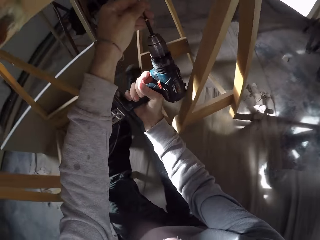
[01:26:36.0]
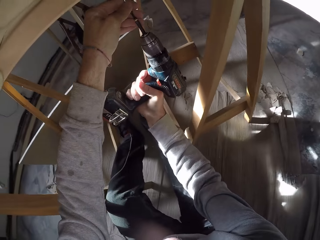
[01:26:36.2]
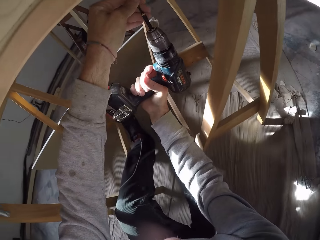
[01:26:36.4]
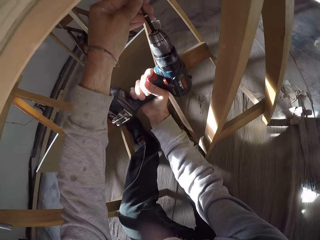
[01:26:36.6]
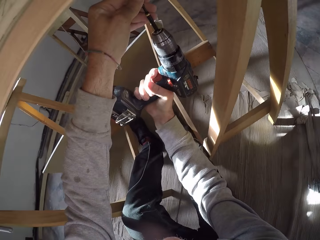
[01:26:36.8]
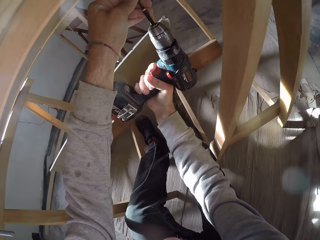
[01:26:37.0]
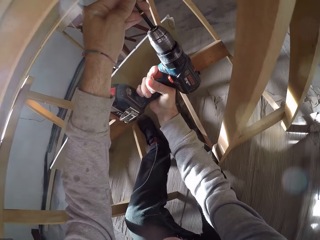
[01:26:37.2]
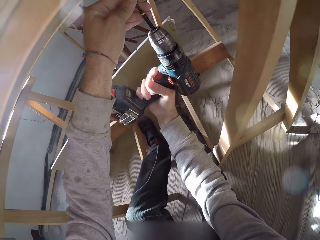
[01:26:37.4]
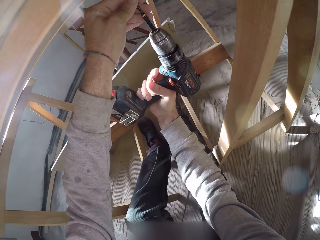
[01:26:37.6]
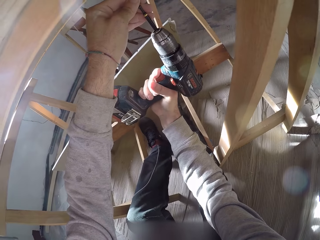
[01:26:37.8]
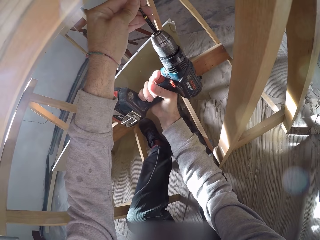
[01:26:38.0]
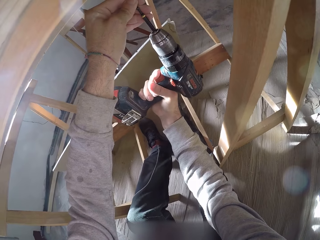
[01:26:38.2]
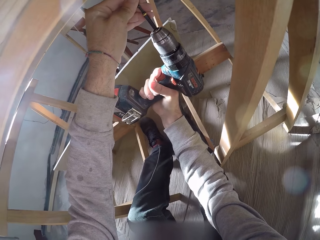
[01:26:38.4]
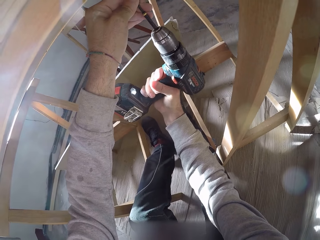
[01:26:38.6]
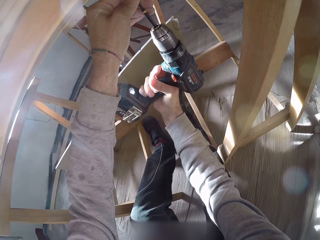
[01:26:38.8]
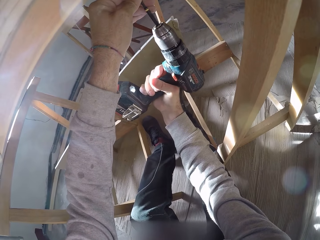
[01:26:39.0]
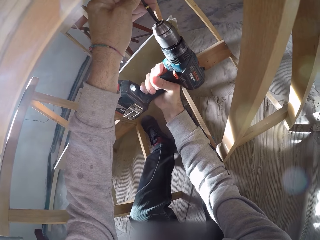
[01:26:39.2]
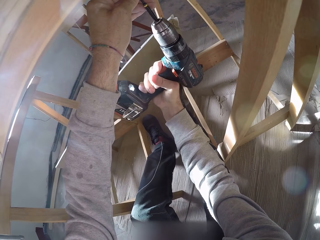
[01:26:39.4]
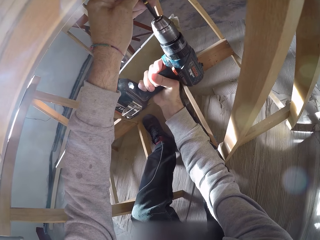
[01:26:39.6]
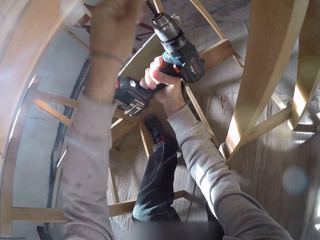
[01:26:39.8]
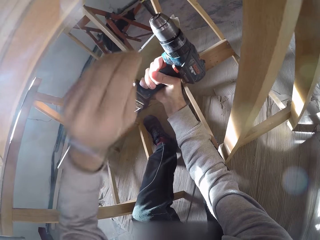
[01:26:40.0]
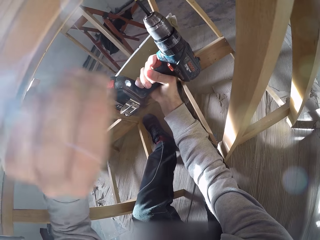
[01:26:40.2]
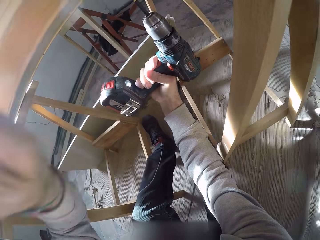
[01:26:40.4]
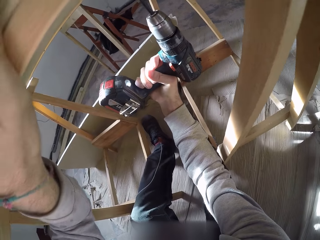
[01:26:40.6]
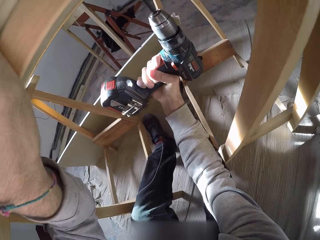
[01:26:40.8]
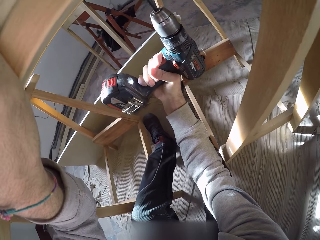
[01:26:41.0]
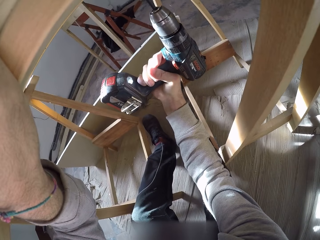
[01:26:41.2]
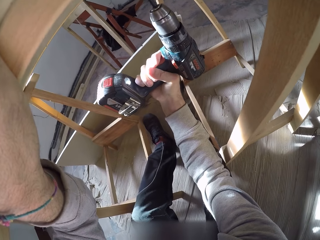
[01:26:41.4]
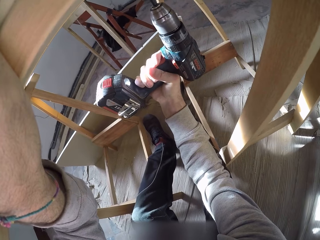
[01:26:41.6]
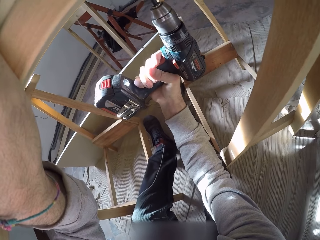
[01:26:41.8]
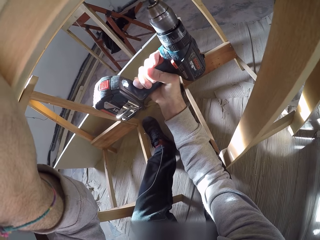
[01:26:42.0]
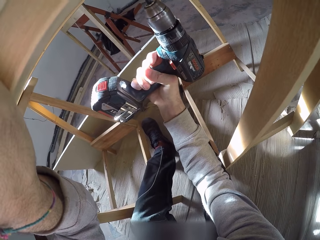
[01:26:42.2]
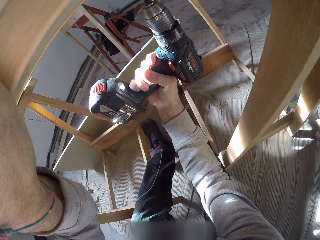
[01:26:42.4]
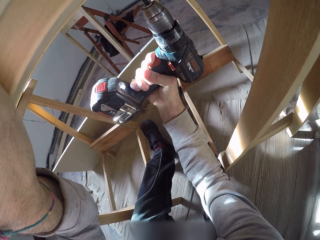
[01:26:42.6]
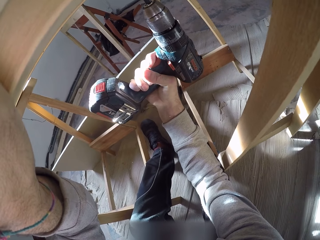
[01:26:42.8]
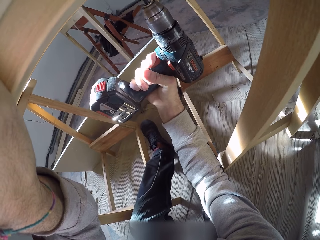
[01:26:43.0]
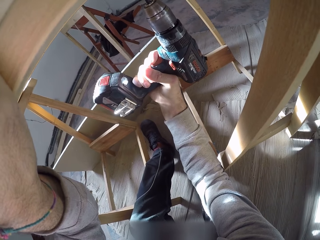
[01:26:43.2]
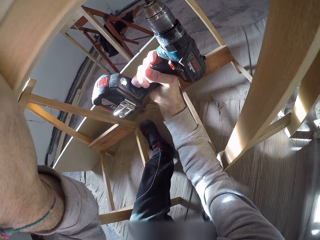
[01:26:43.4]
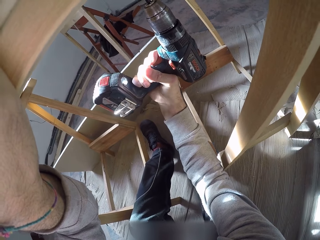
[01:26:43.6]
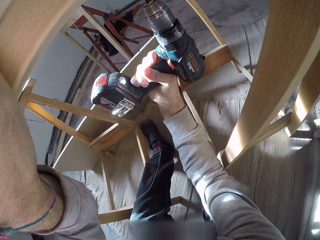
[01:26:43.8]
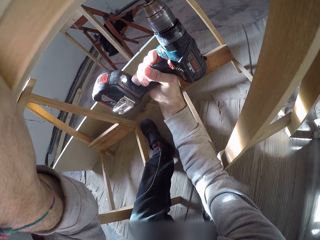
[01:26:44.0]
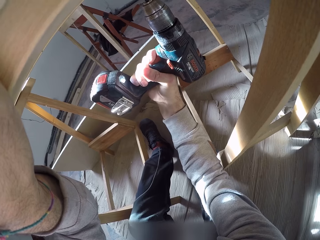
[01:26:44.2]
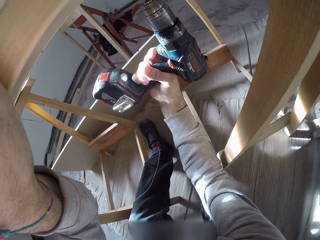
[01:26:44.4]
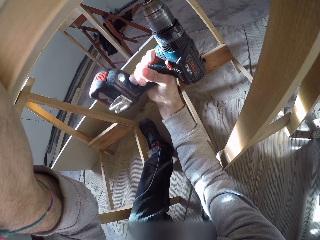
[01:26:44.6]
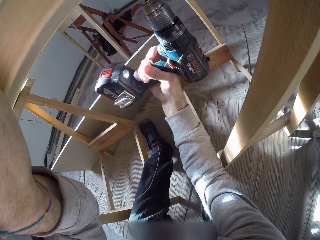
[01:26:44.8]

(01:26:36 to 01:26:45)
The camera wearer fits a screw into the wood on the bench with the drilling machine in his right hand. He places his left hand on the wood on the bench.

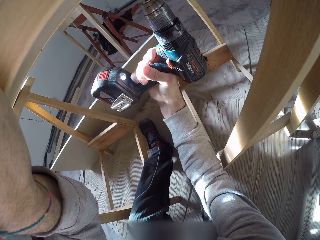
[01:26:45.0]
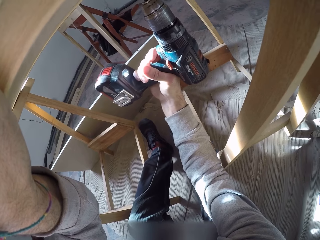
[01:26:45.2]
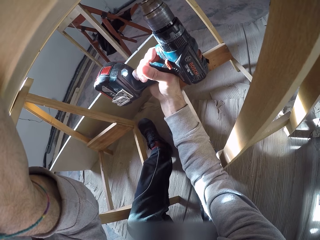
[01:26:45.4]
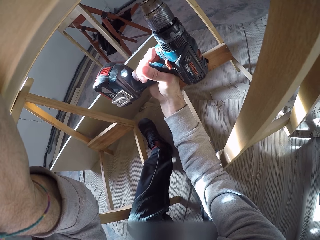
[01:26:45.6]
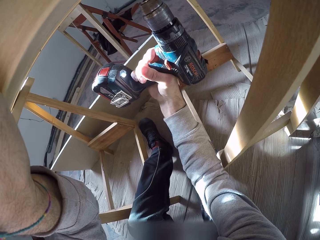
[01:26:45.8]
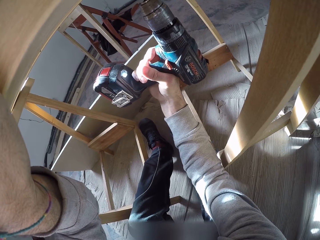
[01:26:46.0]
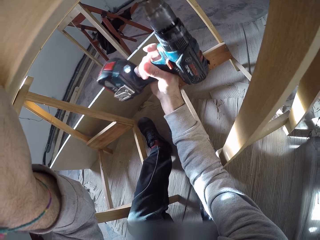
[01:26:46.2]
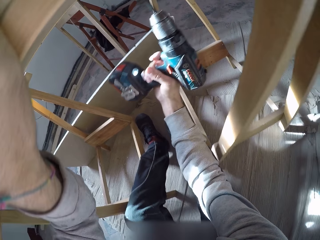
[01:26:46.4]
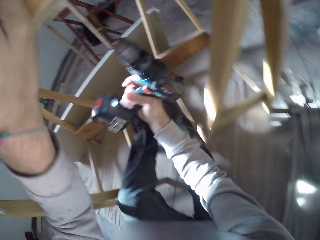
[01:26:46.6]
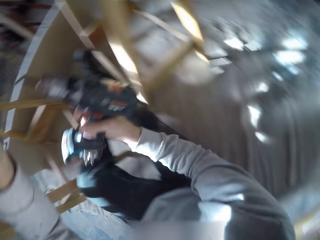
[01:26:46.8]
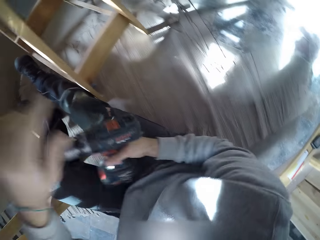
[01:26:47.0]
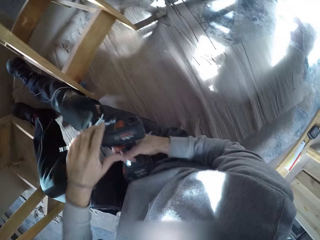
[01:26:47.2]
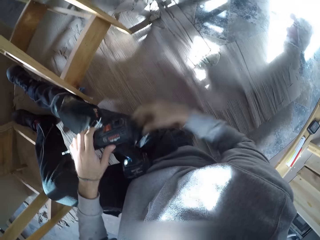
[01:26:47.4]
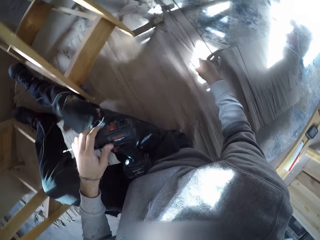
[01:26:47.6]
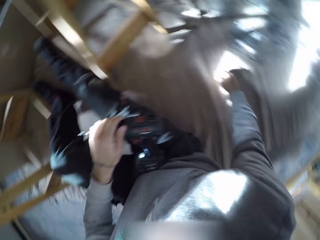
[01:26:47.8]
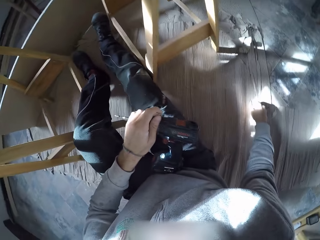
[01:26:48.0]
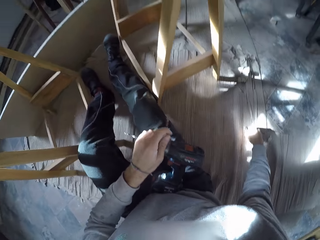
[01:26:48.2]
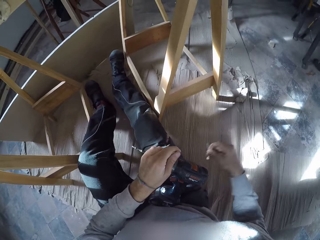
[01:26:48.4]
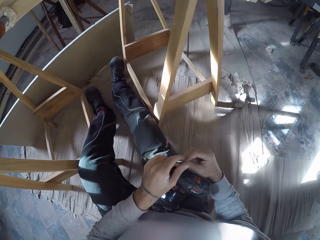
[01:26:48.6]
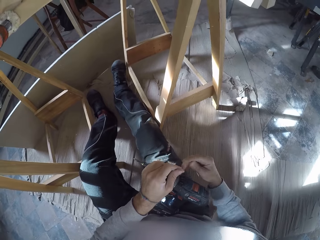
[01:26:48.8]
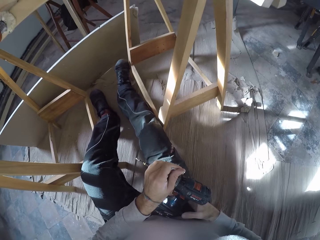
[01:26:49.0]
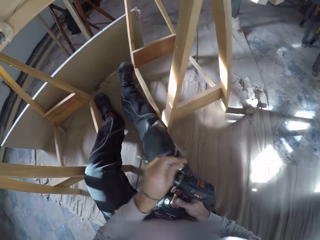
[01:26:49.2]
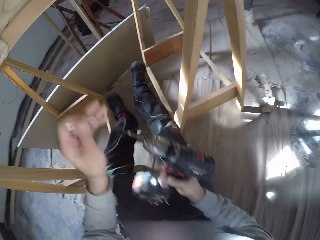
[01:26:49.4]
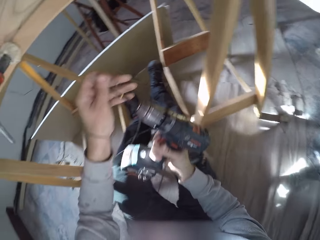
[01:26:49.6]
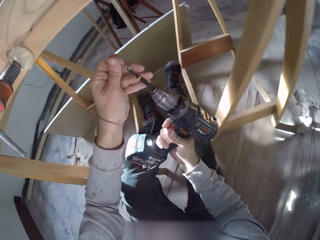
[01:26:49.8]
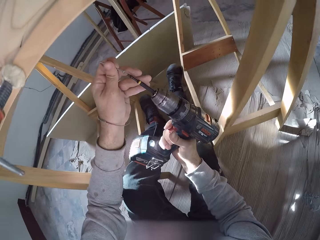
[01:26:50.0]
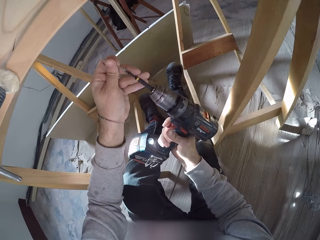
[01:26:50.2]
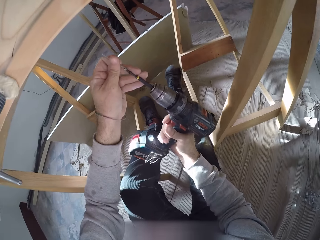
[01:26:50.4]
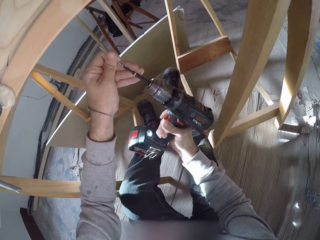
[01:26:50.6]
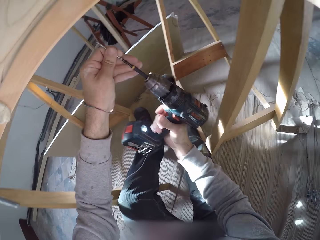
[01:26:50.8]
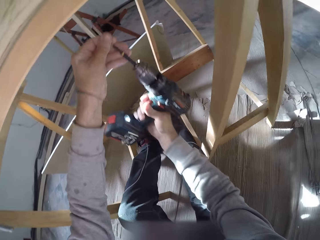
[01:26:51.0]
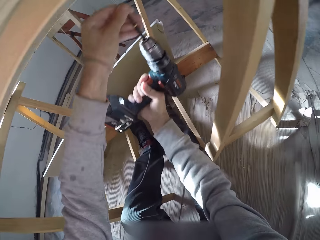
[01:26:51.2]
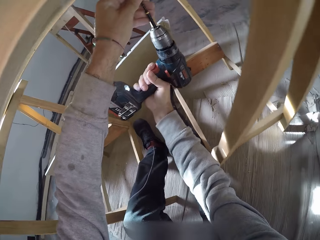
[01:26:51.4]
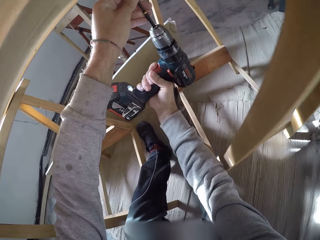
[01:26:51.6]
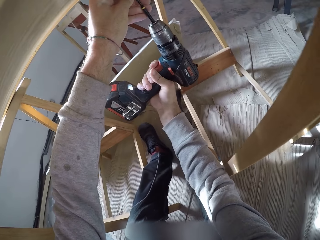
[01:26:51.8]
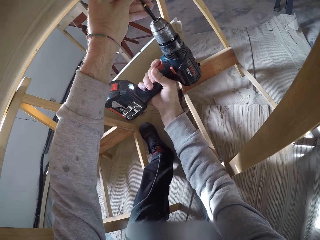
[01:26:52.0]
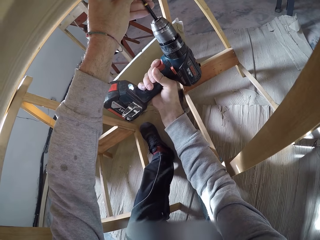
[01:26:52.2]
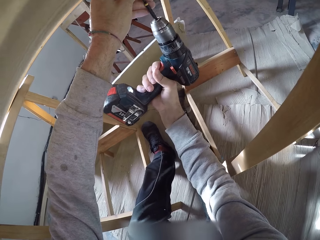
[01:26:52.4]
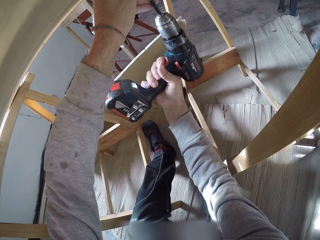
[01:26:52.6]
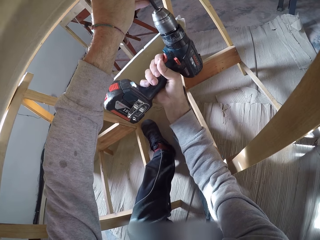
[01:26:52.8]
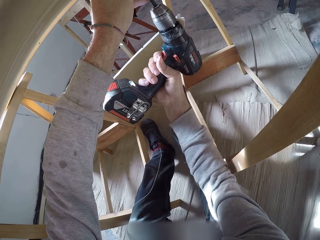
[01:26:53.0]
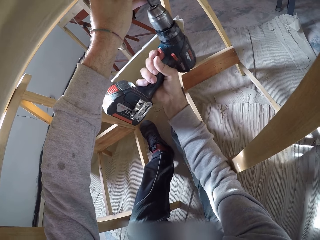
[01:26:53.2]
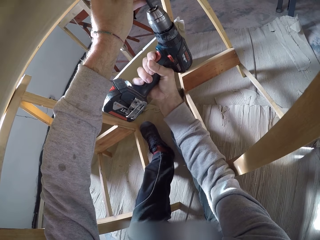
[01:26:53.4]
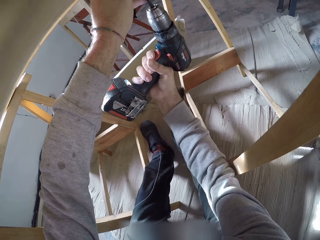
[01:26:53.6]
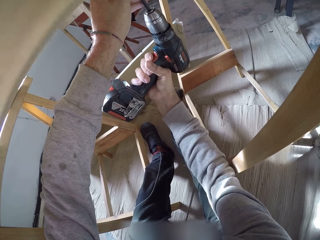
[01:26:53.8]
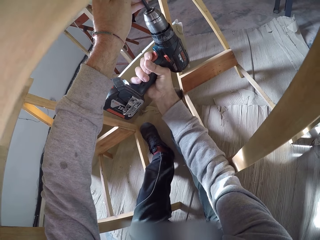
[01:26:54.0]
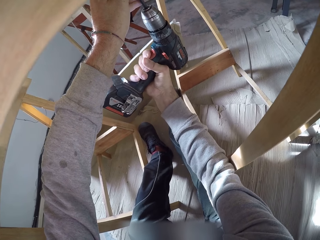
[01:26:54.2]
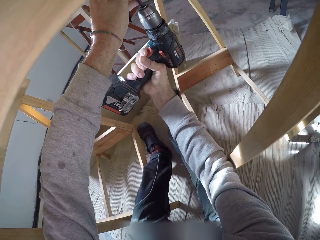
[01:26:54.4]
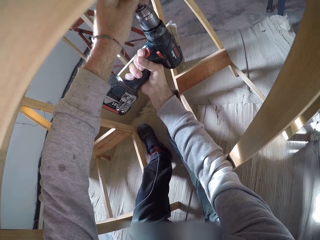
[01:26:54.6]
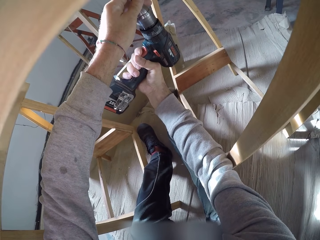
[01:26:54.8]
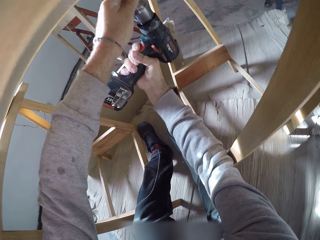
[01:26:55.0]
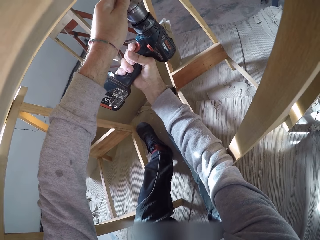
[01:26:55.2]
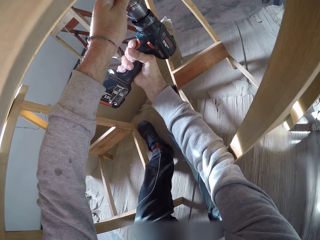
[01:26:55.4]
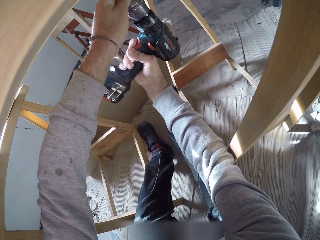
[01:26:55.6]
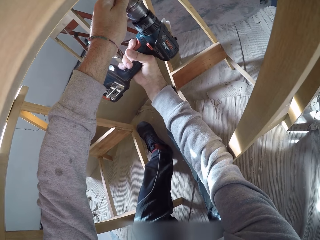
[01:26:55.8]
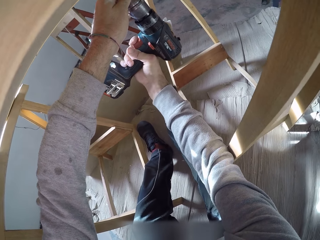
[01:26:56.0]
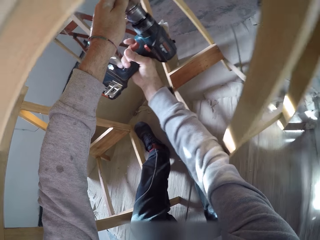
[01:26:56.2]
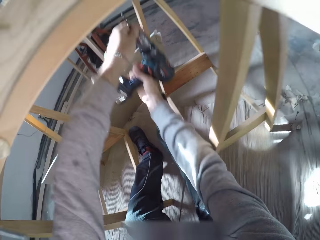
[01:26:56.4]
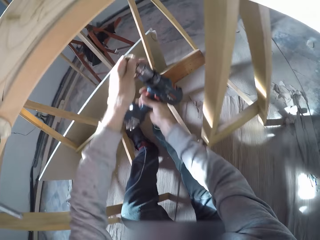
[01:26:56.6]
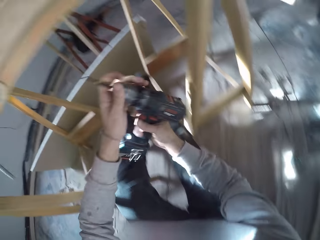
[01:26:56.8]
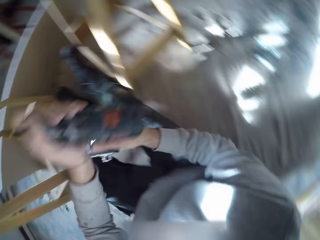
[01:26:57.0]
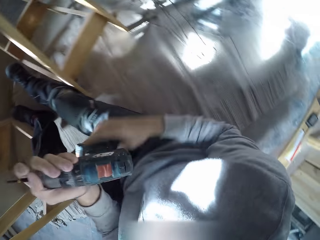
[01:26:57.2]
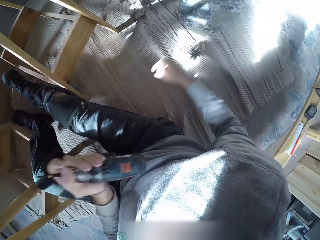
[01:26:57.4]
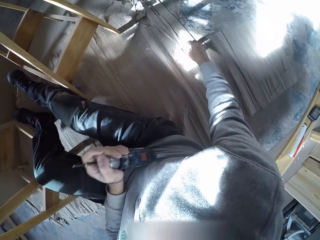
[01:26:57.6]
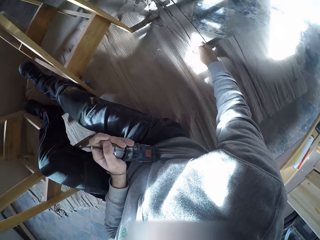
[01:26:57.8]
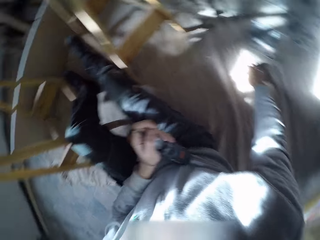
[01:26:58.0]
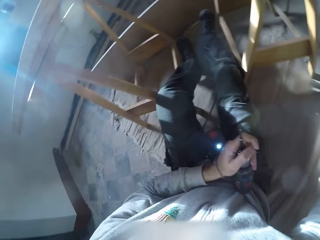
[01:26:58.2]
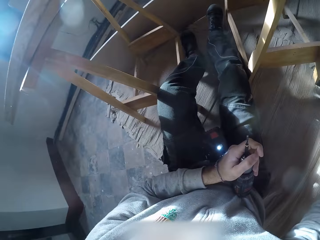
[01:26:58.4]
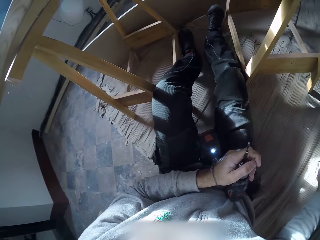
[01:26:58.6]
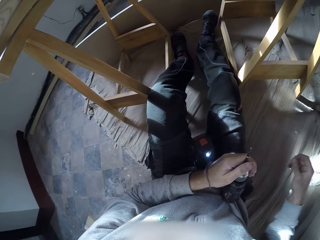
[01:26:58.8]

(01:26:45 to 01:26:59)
The camera wearer passes the drilling machine or nail gun in his right hand to his left hand. He picks a screw from the floor with his right hand. He passes the screw in his right hand to his left hand. He carries the drilling machine with his right hand. He picks the nail gun. He fits the screw in his left hand on the drilling machine in his right hand. He fits the screw into the wood on the bench with the drilling machine in his right hand. He takes his right hand off the drilling machine. He picks a screw from the floor with his right hand.
